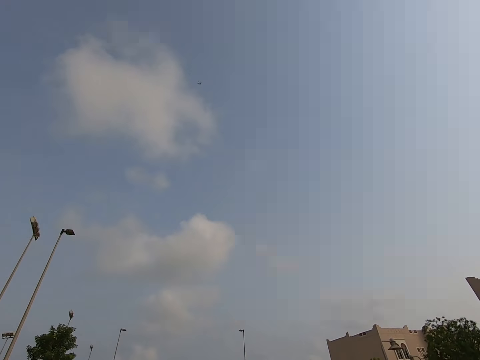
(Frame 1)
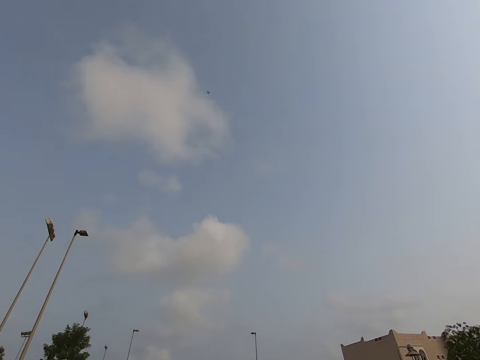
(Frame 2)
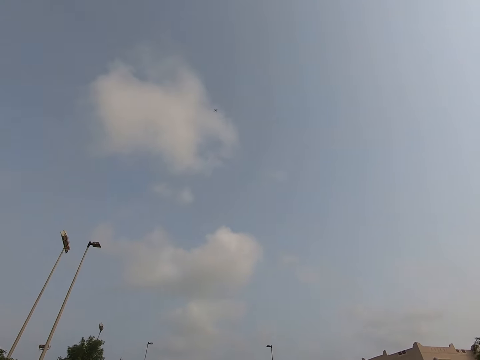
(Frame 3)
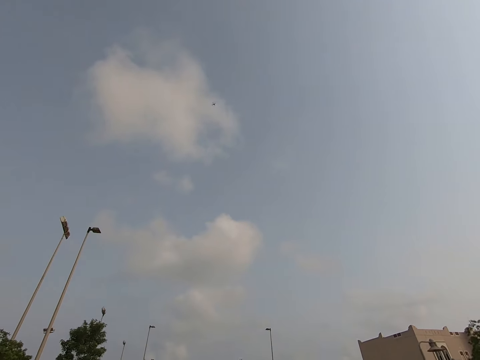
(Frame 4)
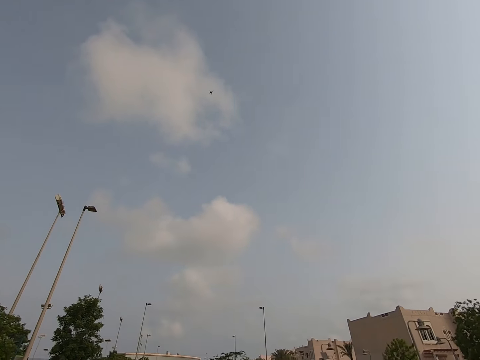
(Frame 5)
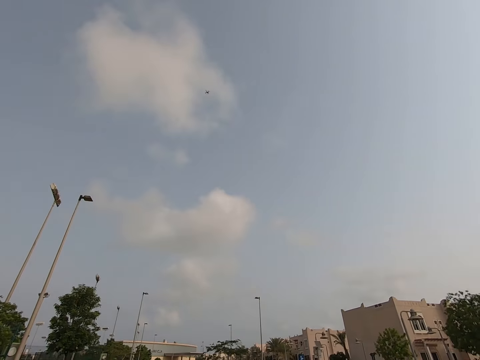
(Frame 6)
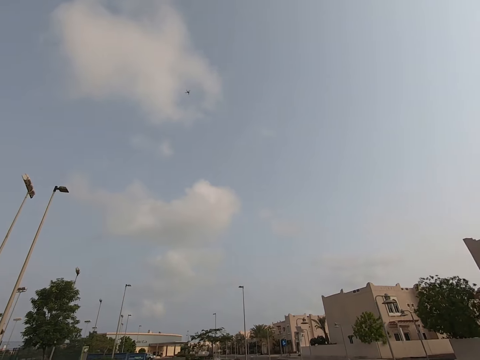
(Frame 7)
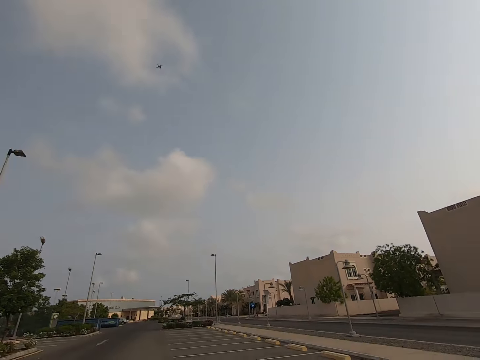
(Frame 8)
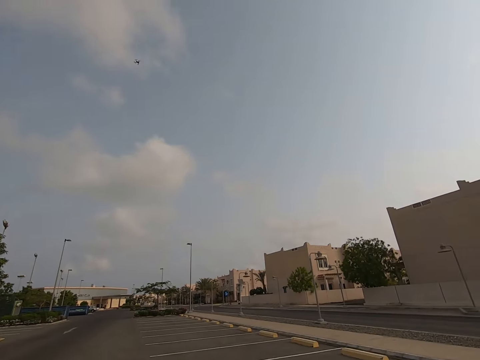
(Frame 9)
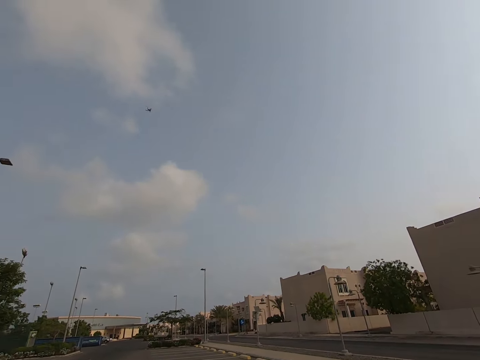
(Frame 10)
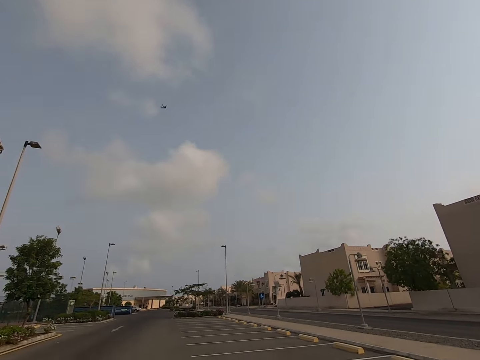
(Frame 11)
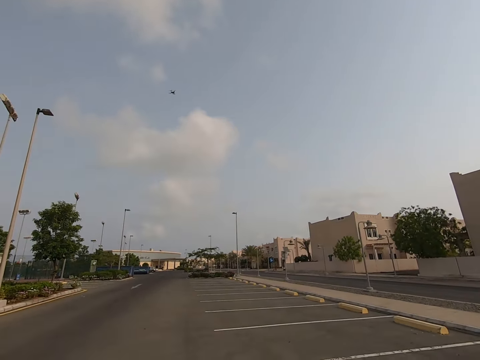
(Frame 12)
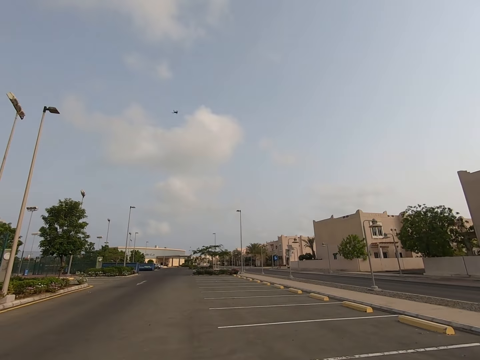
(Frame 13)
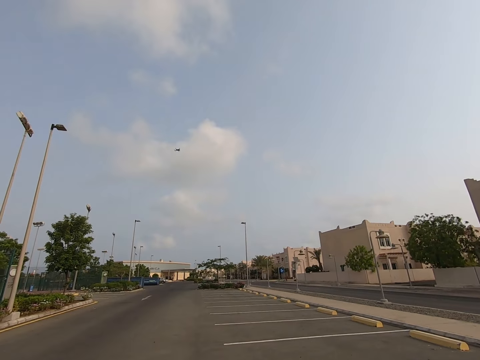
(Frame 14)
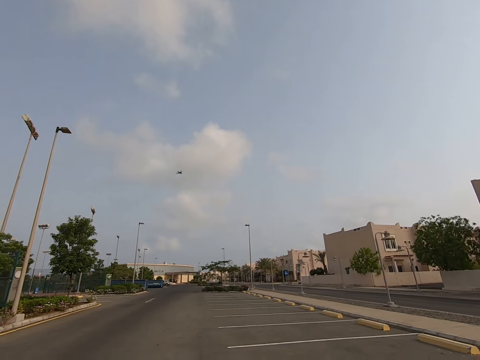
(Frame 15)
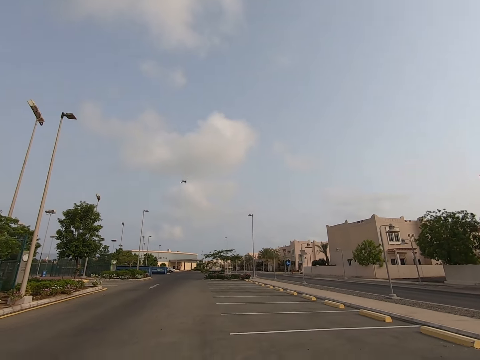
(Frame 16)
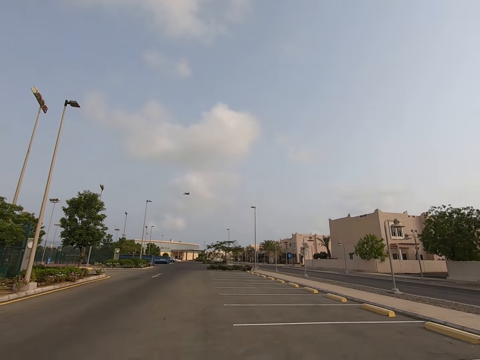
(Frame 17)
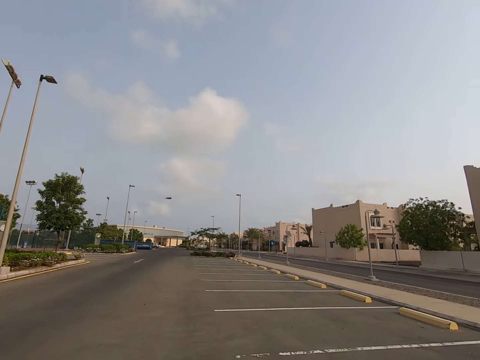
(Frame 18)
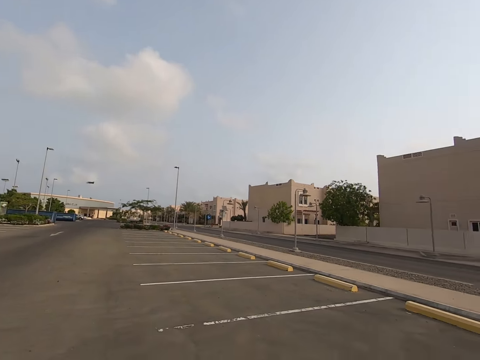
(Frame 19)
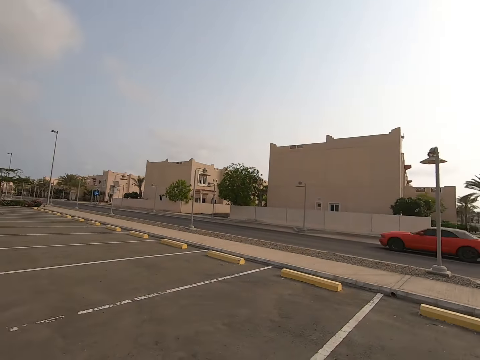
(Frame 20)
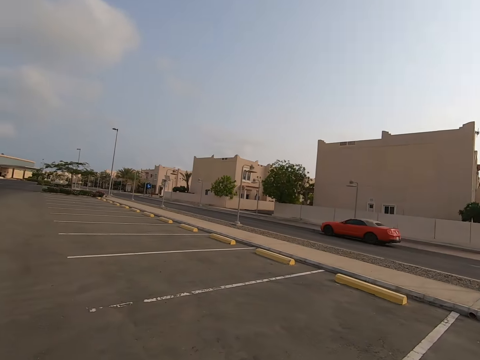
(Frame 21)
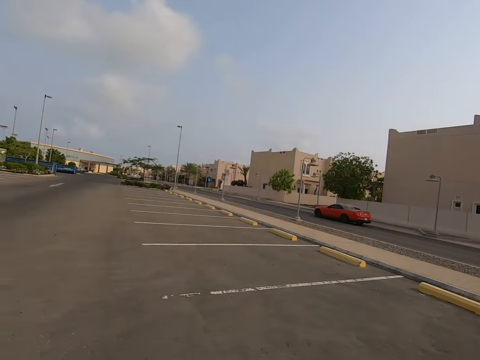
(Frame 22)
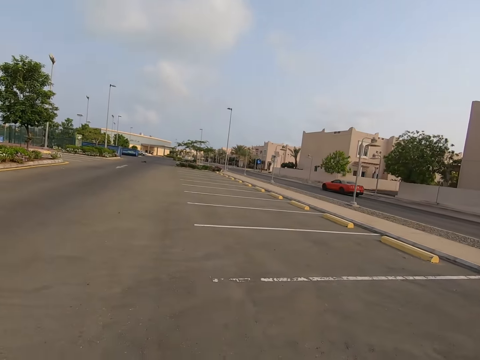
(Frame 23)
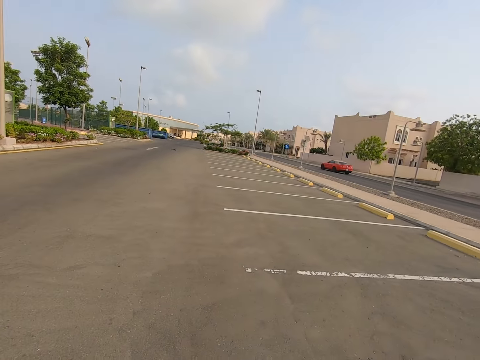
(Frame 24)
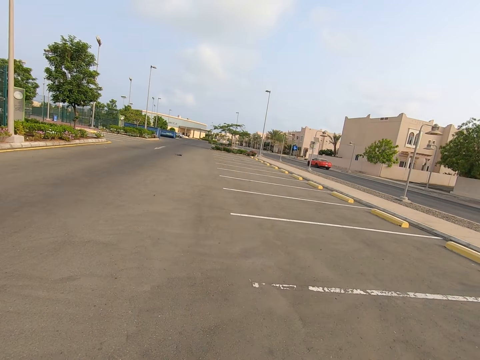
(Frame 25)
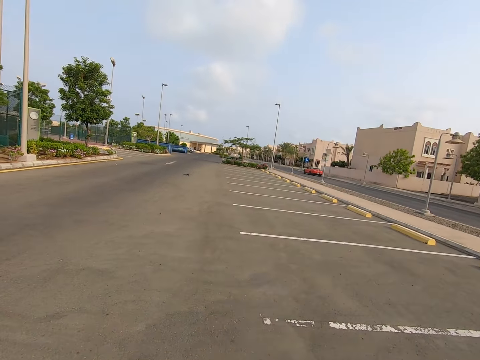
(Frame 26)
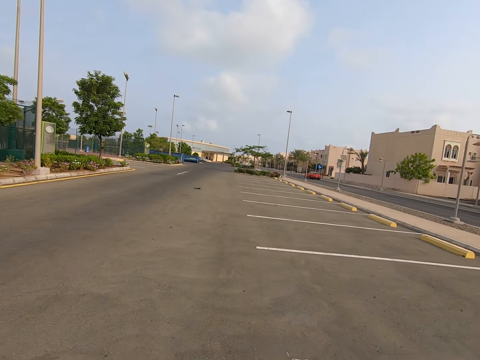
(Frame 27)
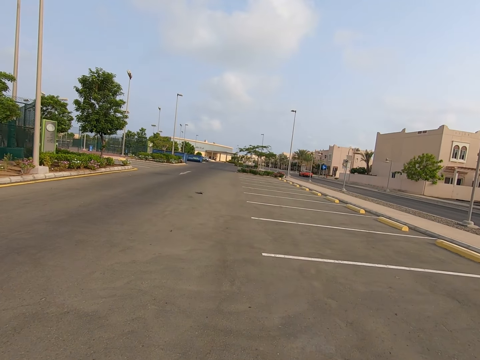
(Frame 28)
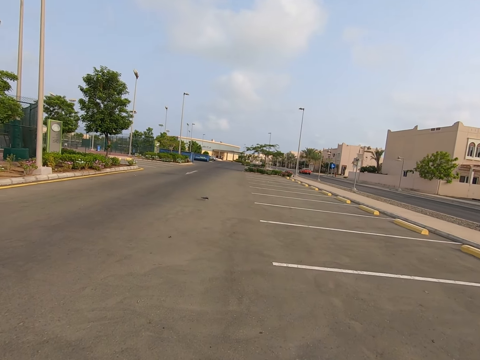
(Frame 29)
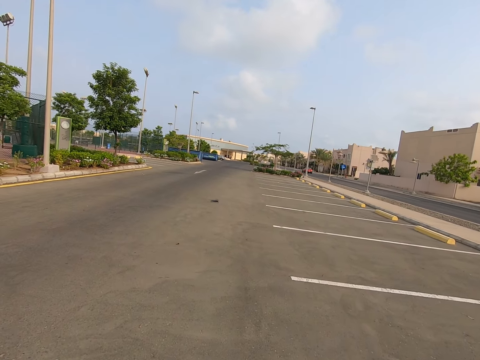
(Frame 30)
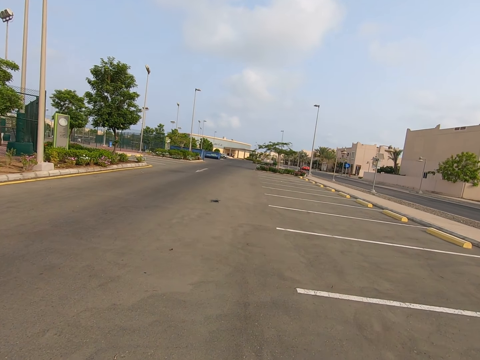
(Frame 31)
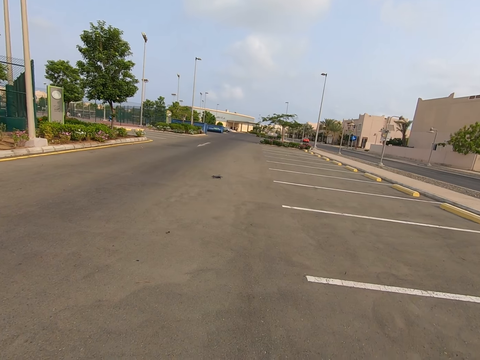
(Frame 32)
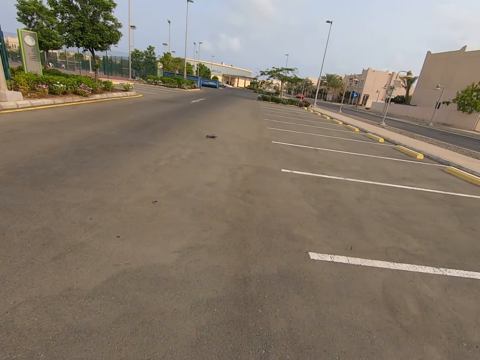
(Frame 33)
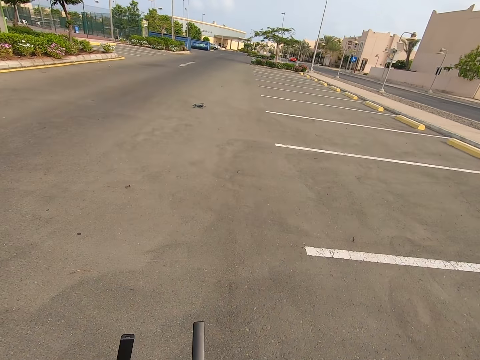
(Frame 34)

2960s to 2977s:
The camera wearer walks towards the drone.

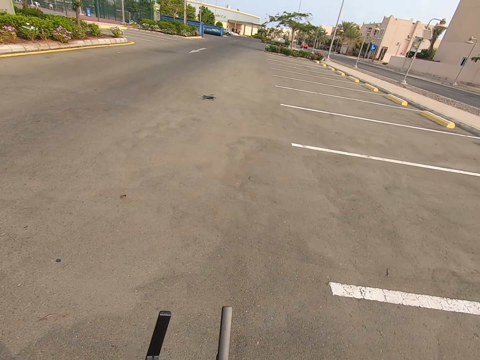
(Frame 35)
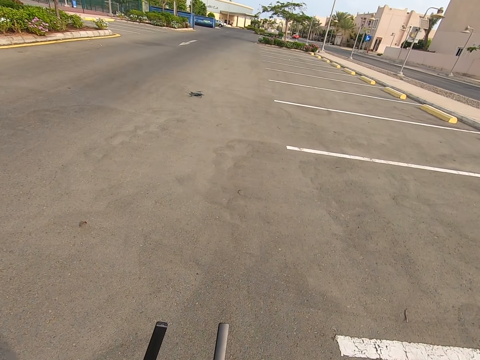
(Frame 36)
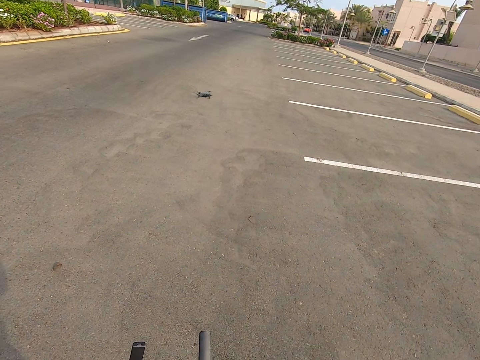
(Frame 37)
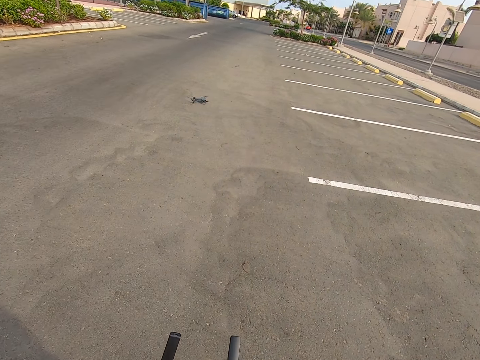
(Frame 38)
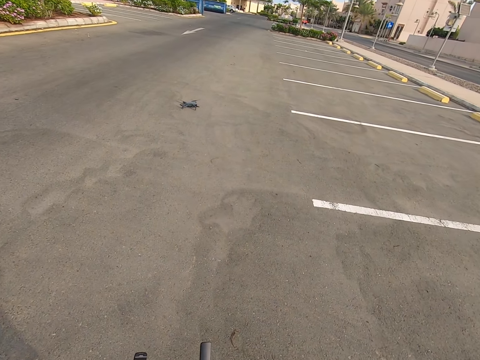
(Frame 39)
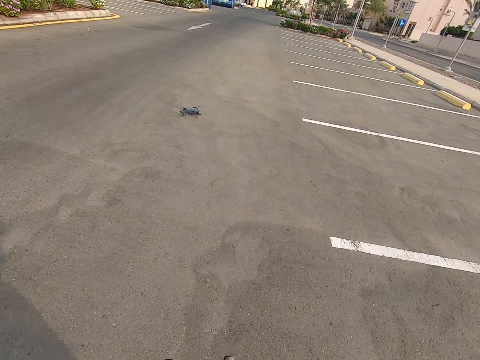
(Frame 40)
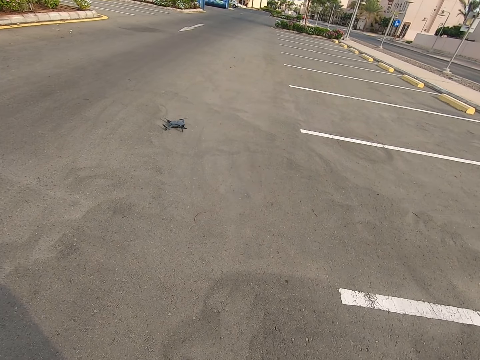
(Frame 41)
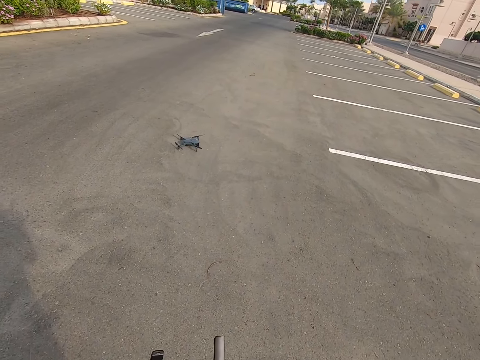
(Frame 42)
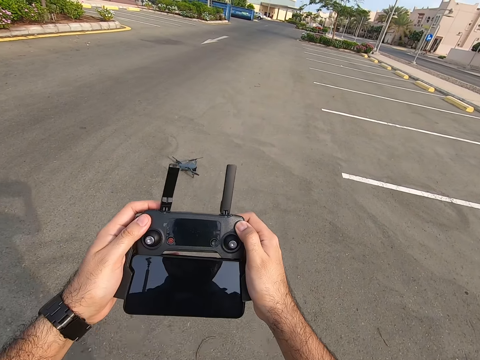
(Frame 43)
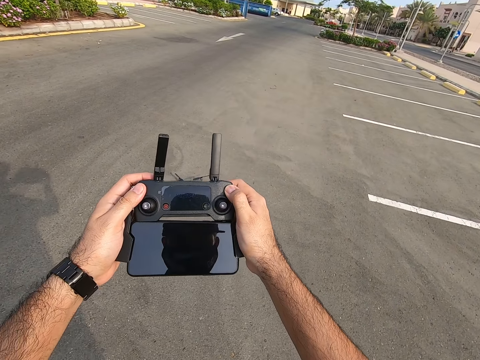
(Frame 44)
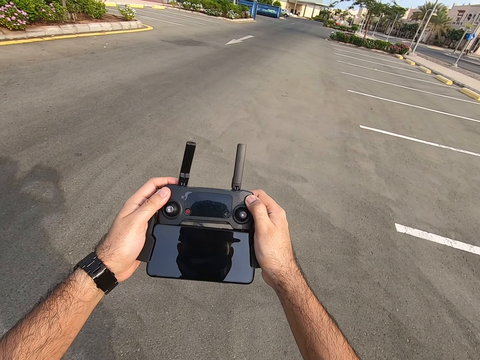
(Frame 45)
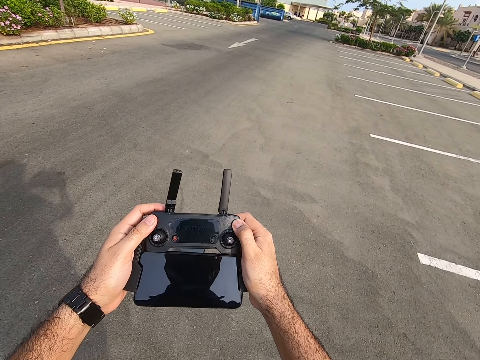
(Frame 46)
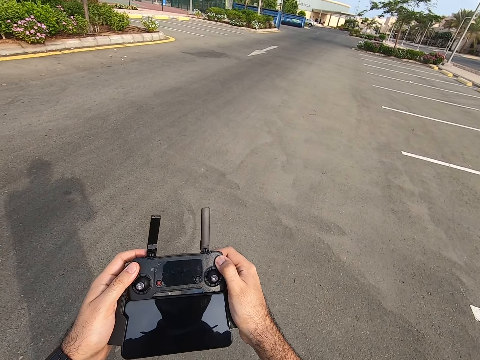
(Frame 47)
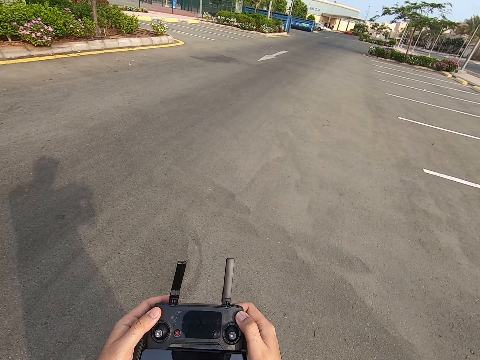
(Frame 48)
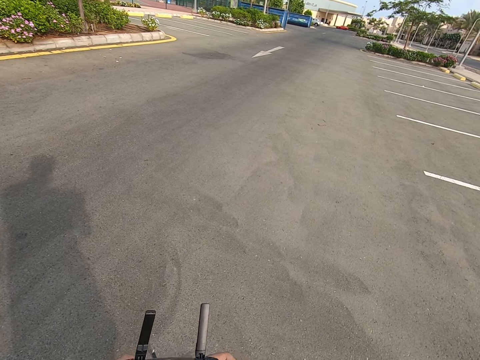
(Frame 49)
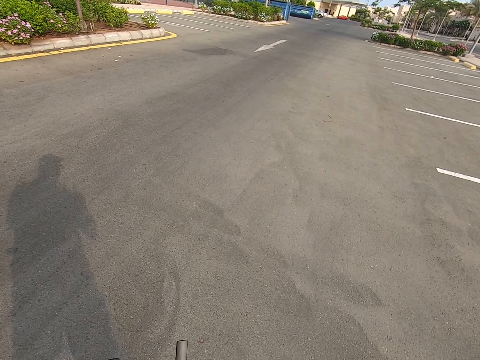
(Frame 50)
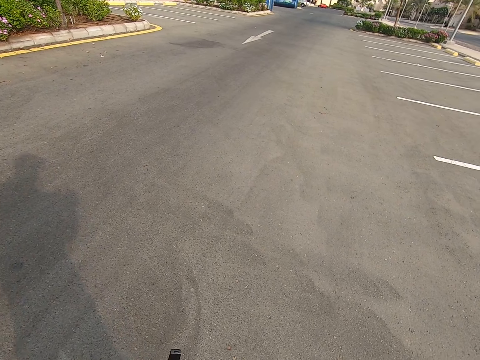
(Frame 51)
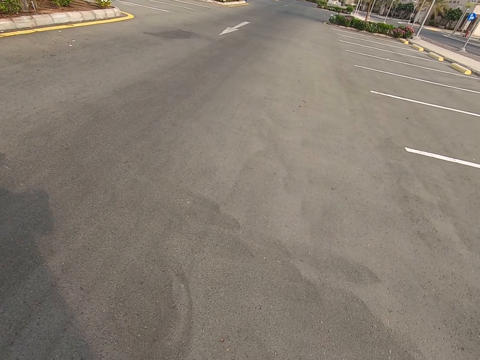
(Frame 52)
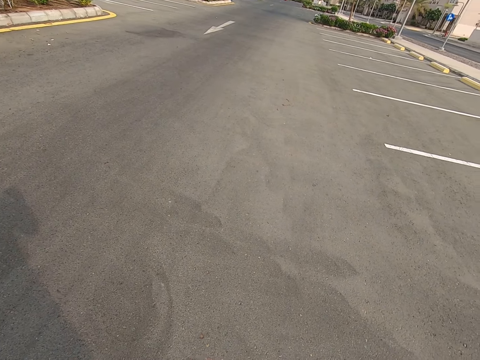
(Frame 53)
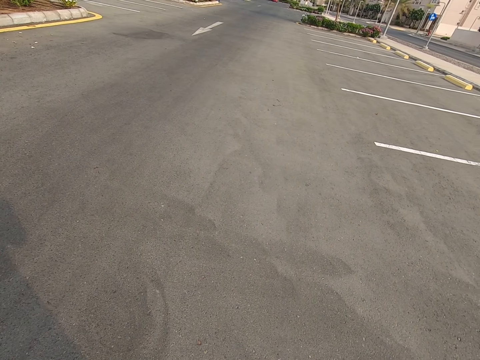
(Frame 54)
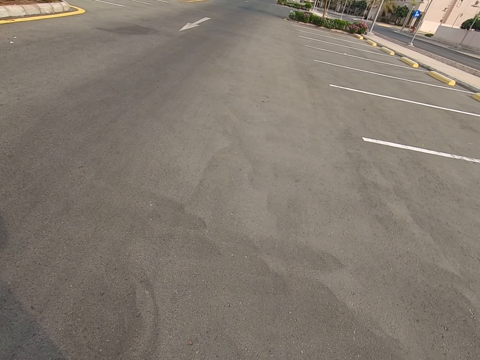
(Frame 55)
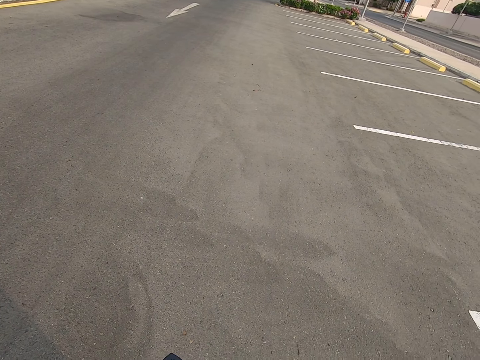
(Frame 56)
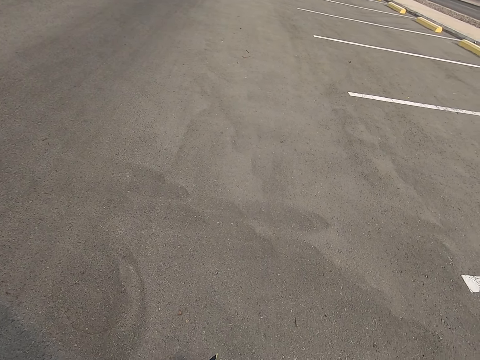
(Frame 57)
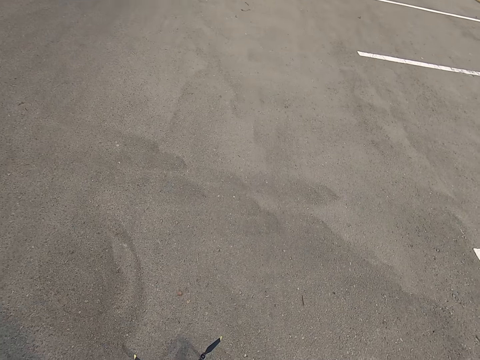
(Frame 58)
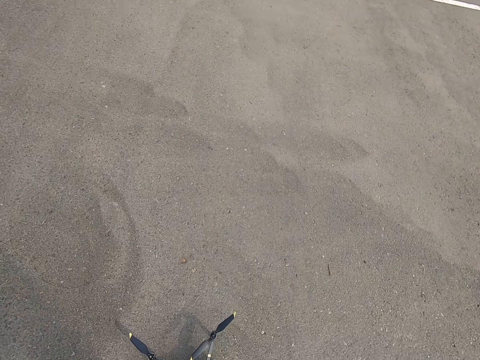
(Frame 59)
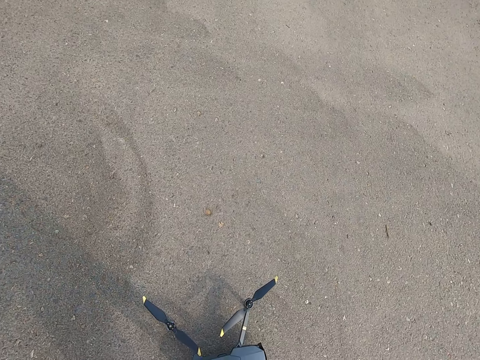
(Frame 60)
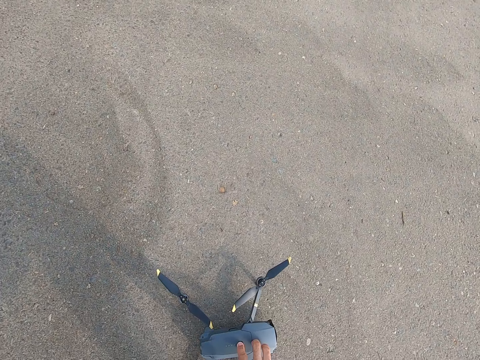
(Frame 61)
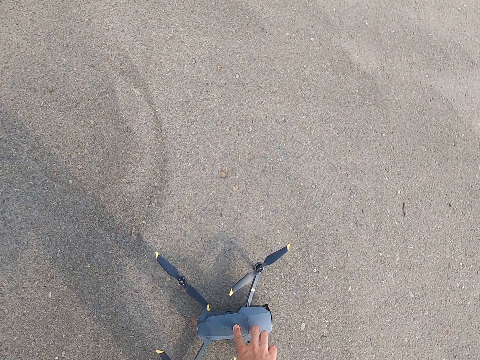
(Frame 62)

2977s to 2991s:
The camera wearer looks at the drone controller. They look around. They stop.
